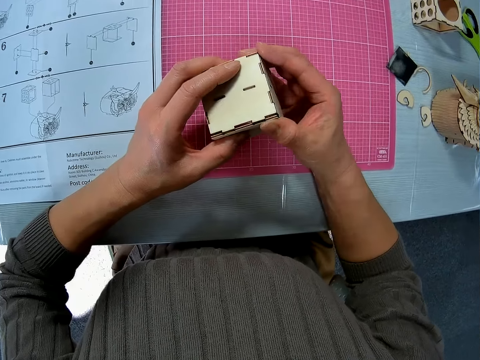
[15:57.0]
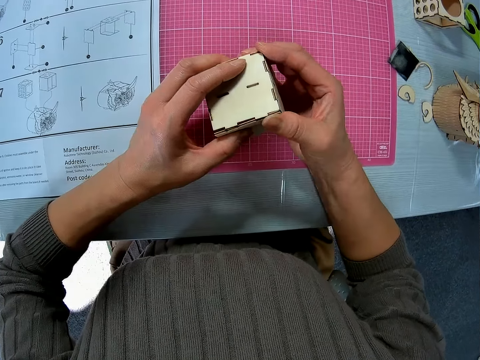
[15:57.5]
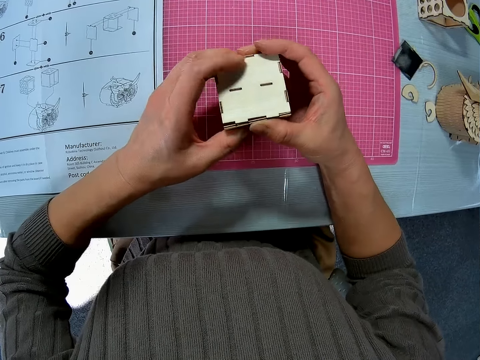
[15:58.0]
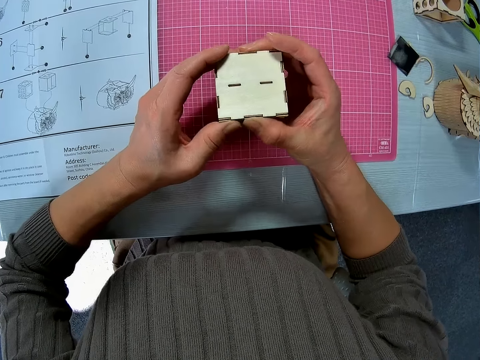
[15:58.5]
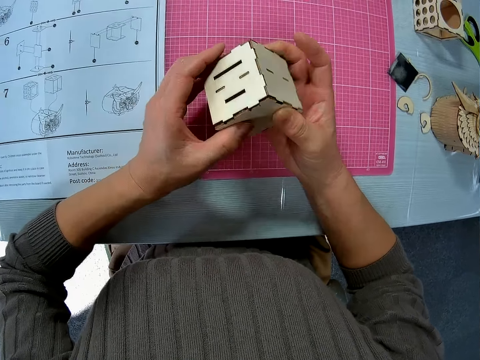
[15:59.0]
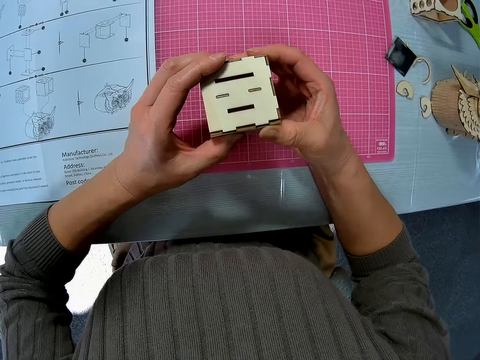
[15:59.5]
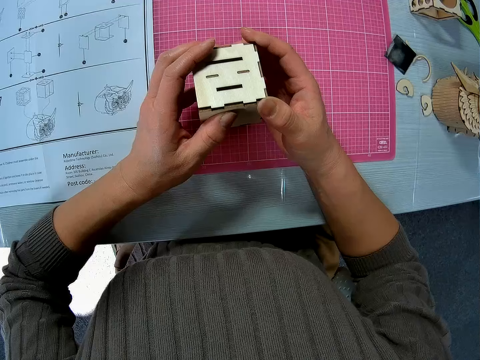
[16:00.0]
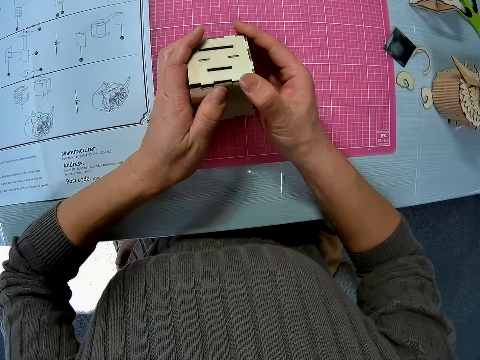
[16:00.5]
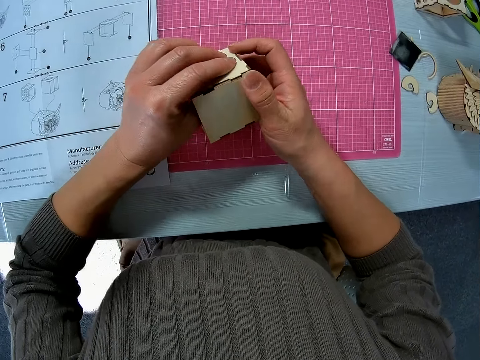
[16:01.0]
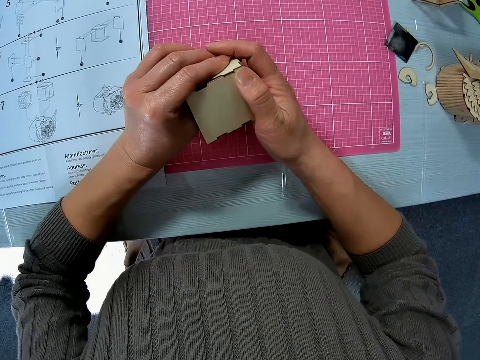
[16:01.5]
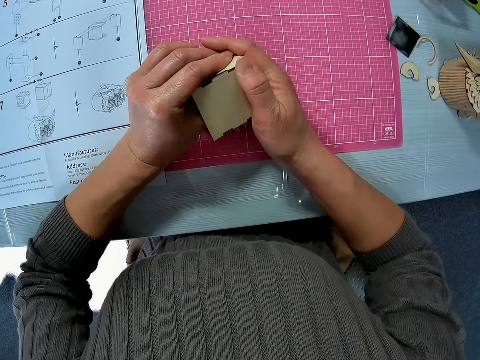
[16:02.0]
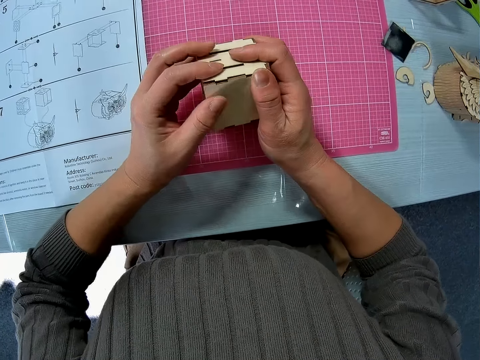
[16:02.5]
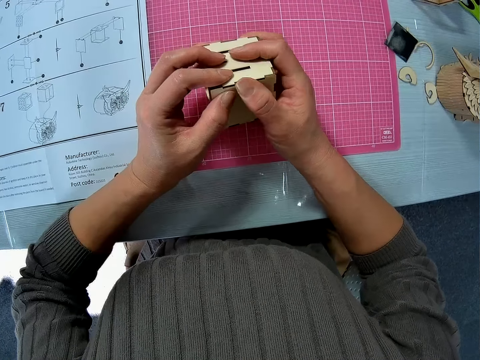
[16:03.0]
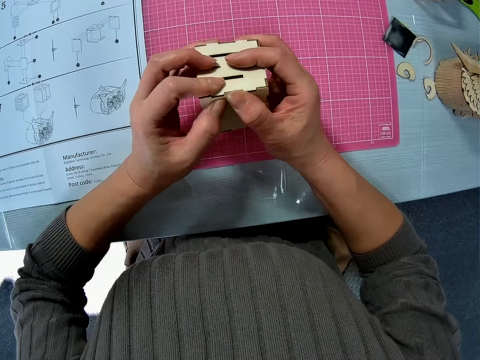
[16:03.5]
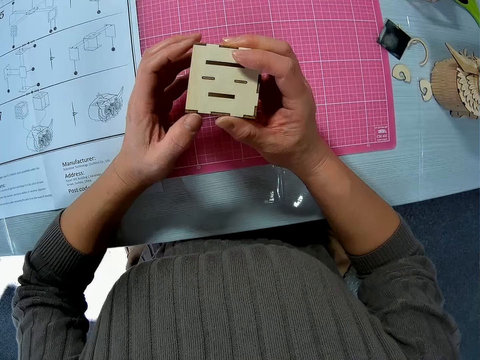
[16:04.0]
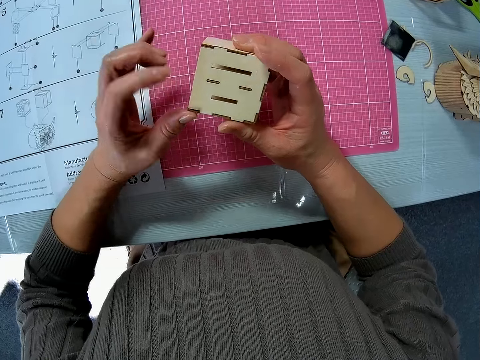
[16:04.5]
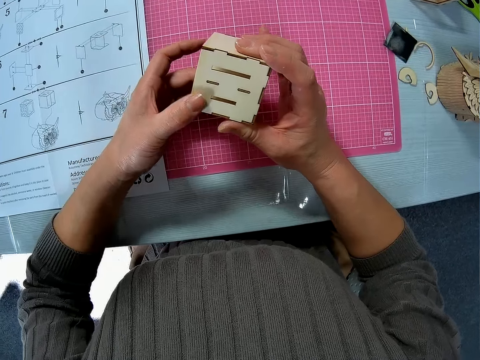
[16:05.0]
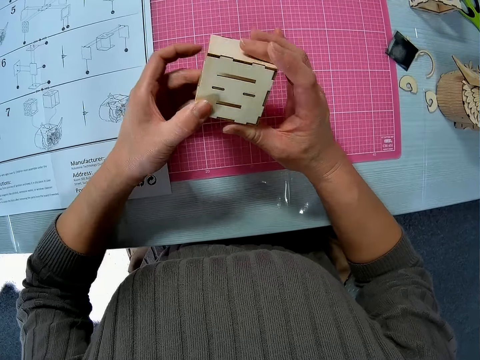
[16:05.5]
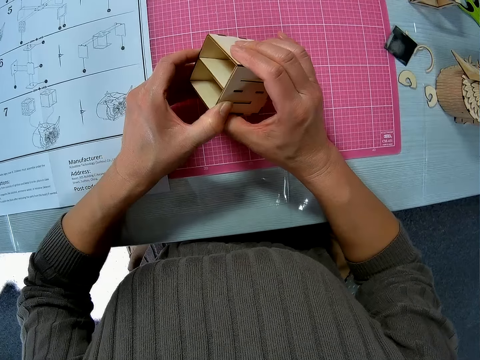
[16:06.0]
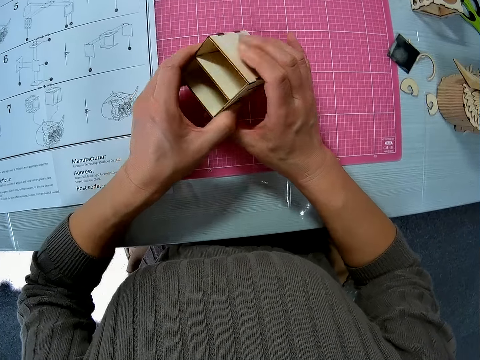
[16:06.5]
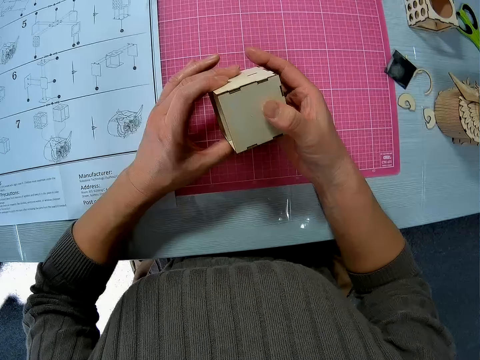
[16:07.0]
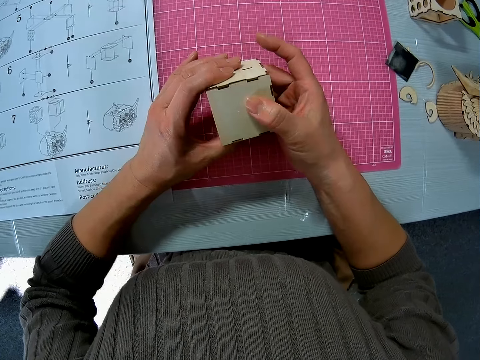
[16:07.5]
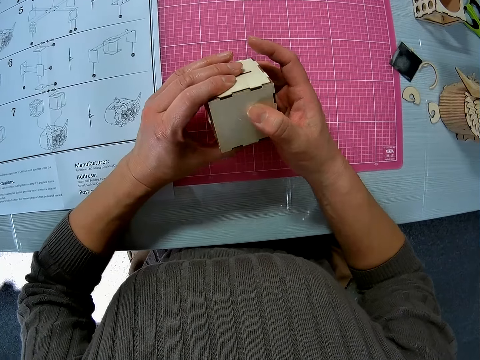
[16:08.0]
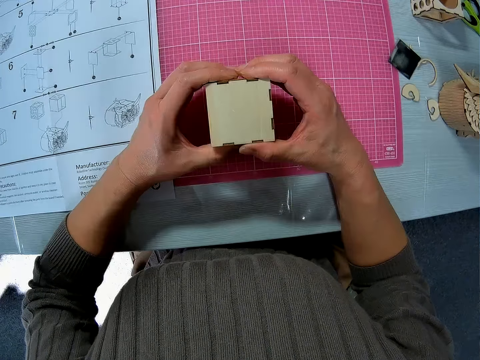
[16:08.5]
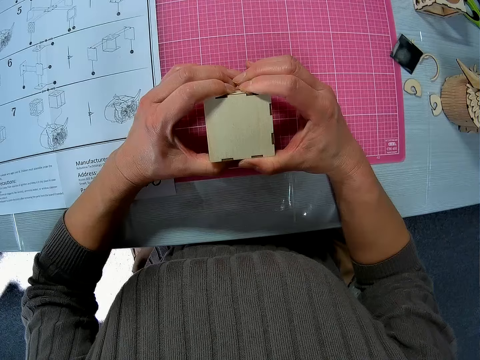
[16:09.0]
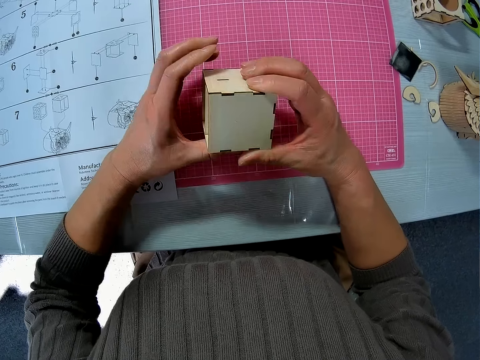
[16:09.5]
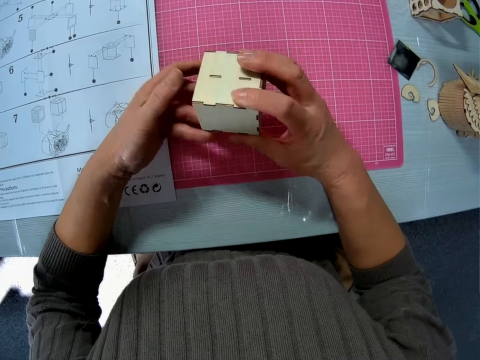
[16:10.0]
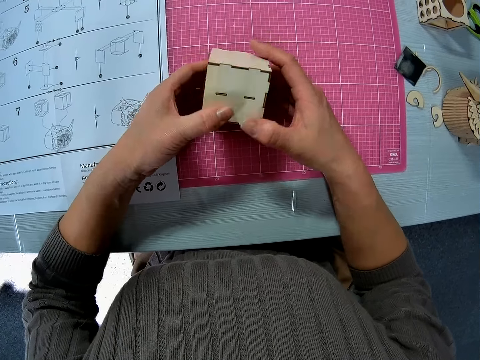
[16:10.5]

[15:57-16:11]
The camera wearer turns the wood craft. They fix the wood craft. They turn the wood craft. They fix the wood craft. They turn the wood craft. They fix the wood craft.

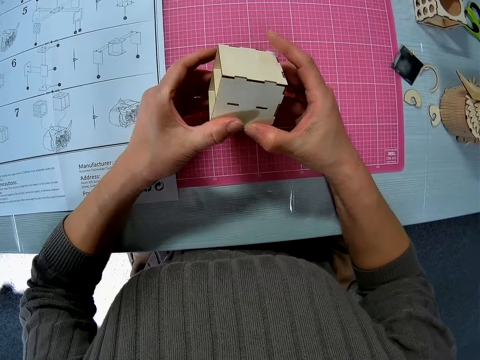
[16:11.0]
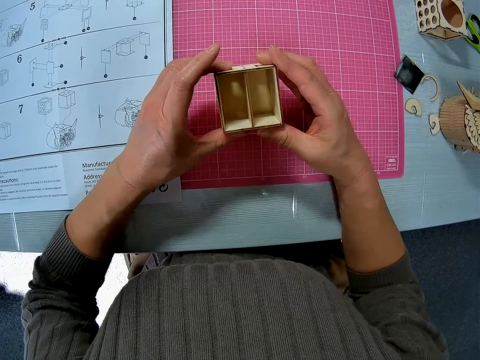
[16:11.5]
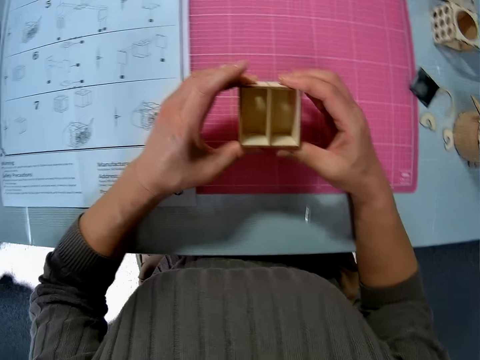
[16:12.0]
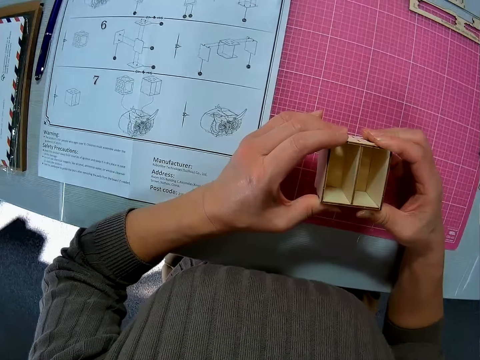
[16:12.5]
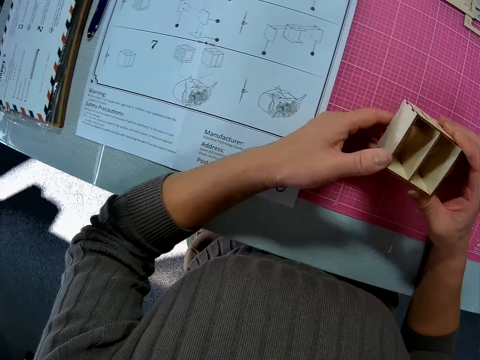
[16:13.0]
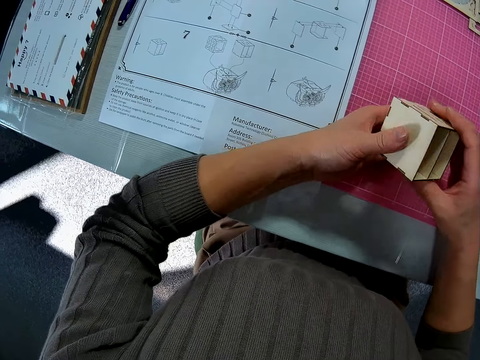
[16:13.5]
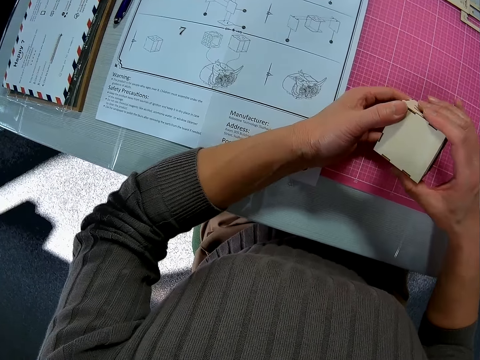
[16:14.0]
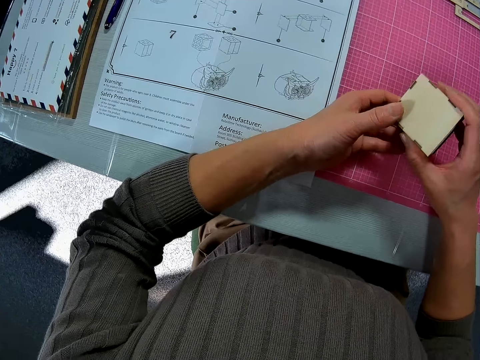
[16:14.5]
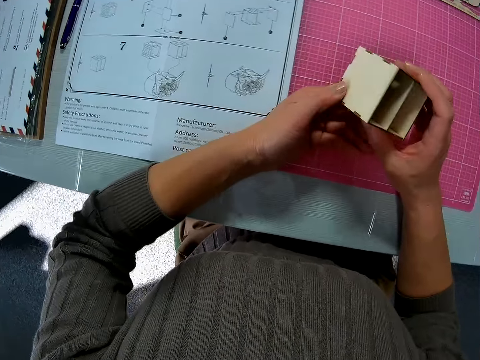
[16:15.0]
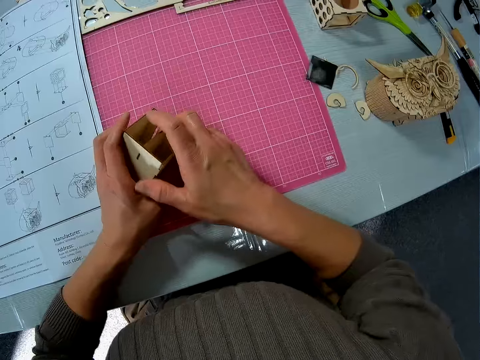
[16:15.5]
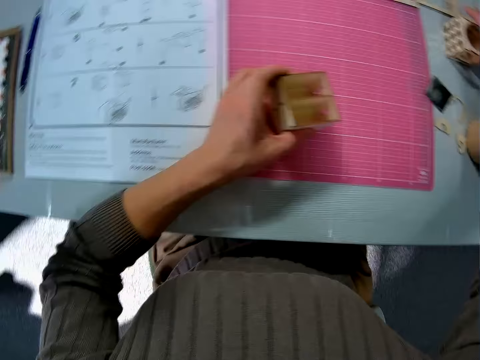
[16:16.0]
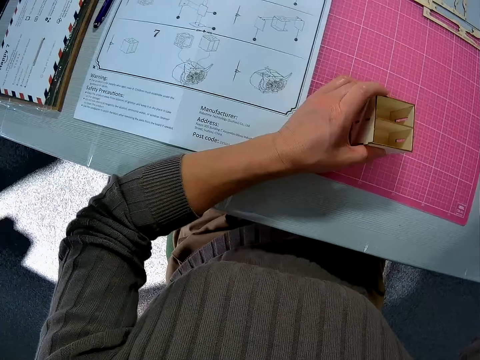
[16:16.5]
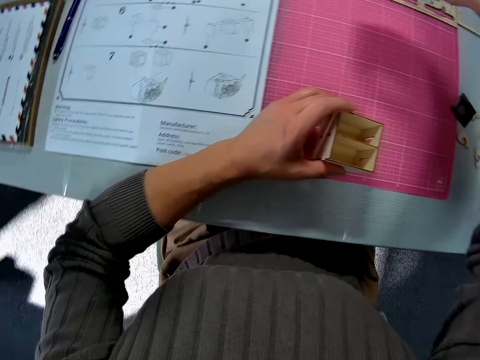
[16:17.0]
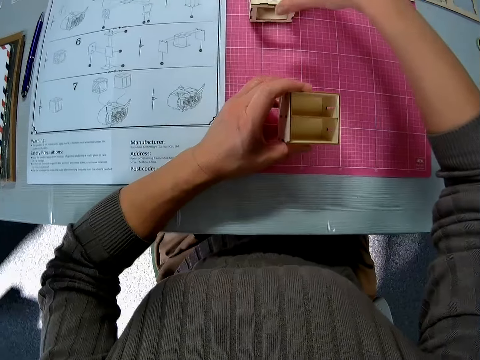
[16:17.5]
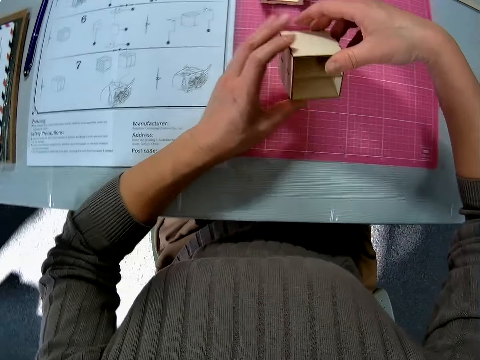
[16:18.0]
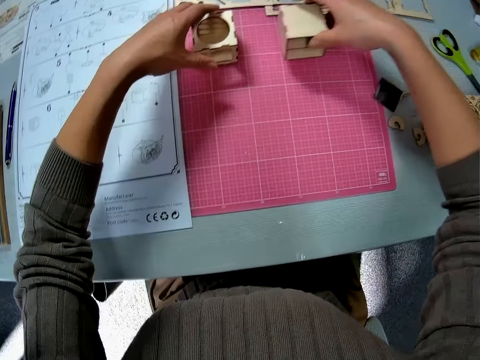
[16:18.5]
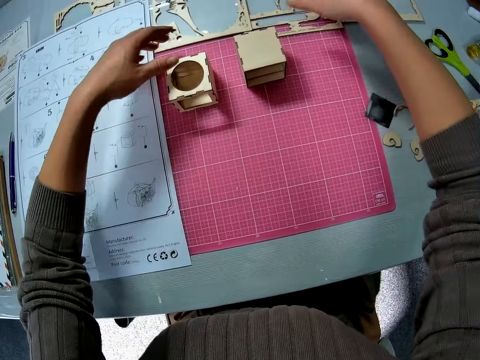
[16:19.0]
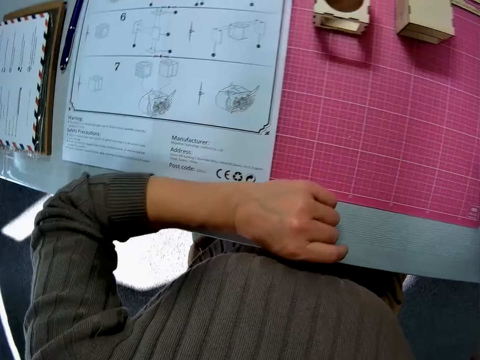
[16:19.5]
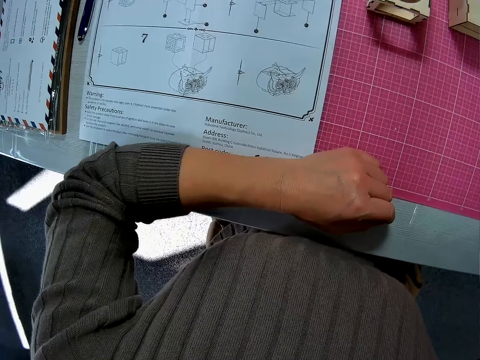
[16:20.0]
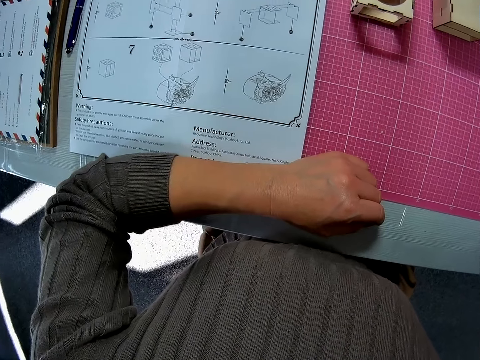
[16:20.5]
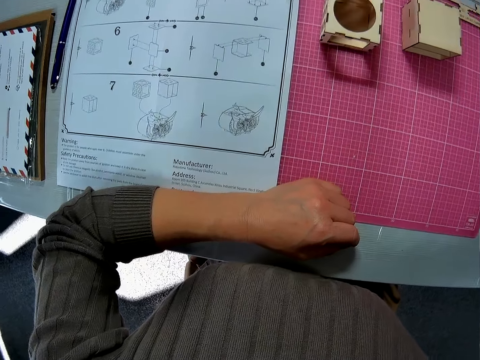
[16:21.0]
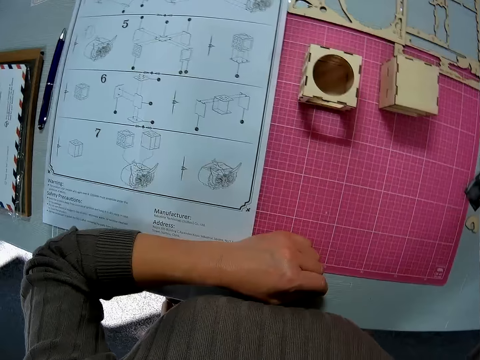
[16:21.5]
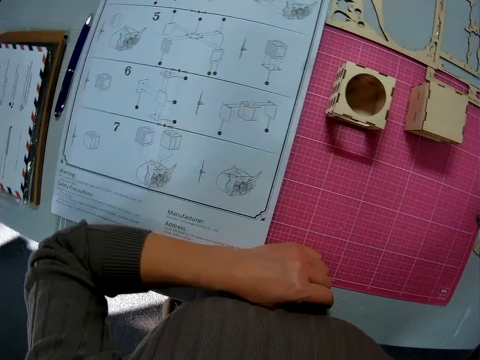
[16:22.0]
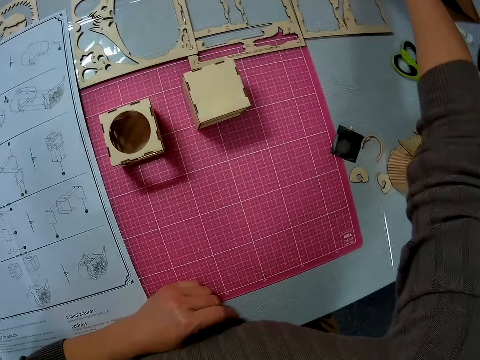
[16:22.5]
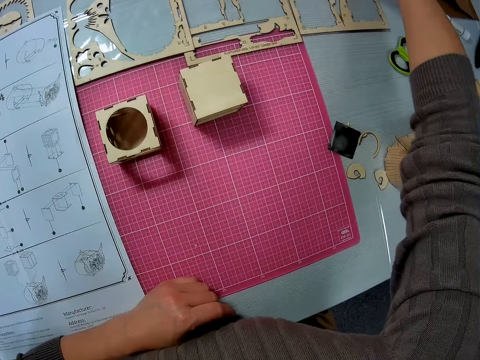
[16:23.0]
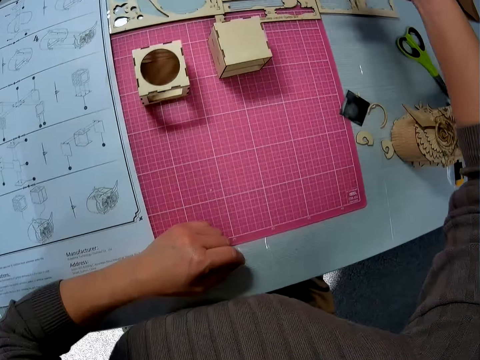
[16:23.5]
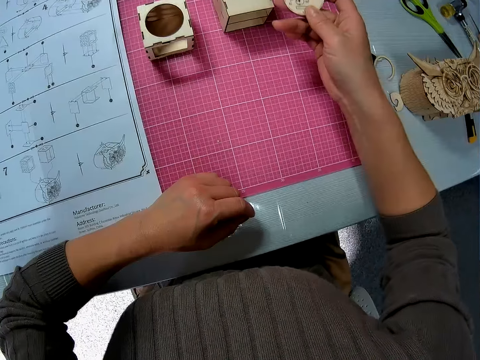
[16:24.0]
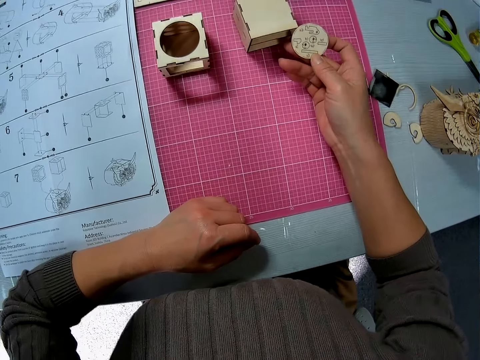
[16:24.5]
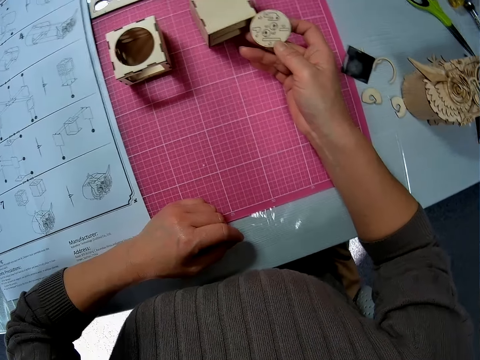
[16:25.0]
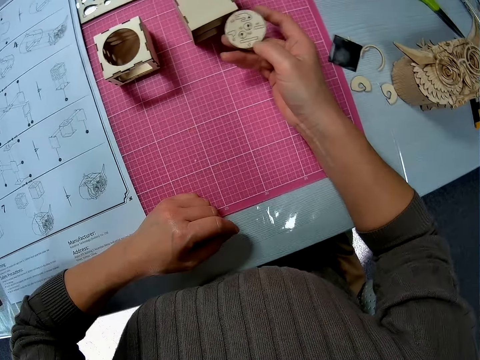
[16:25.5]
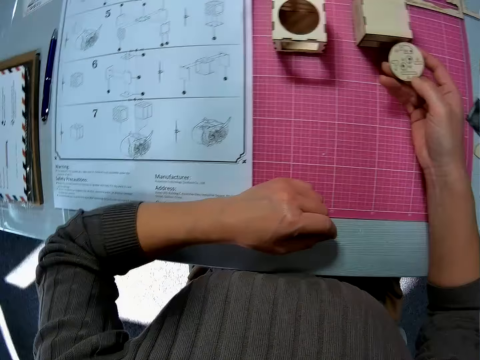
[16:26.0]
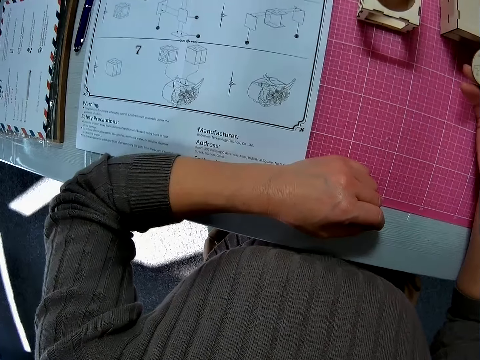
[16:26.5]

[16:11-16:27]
The camera wearer turns the wood craft. They fix the wood craft. They turn the wood craft. They move another wooden assembly on the table. They drop the wooden assembly on the table. They pick up a wooden piece or laser wood craft from the table.
